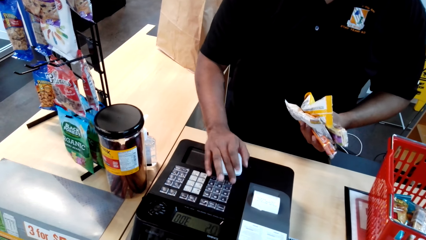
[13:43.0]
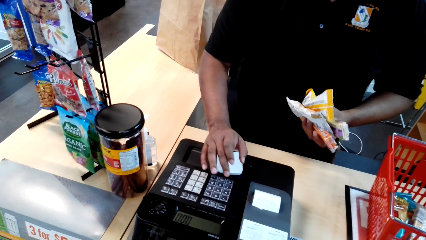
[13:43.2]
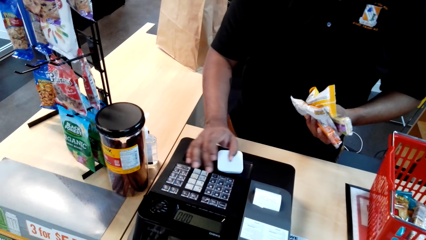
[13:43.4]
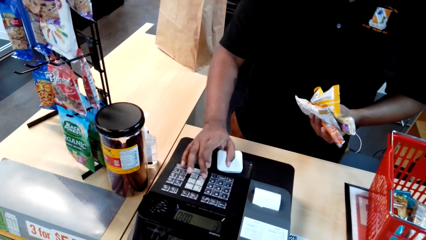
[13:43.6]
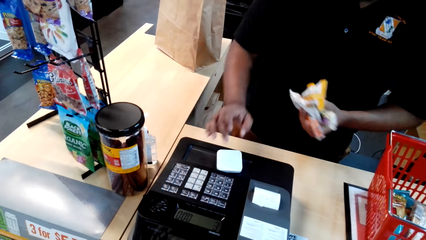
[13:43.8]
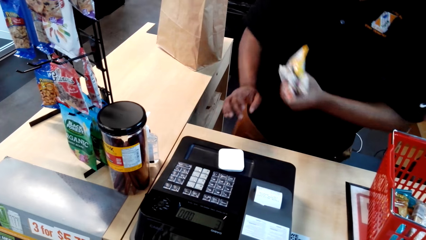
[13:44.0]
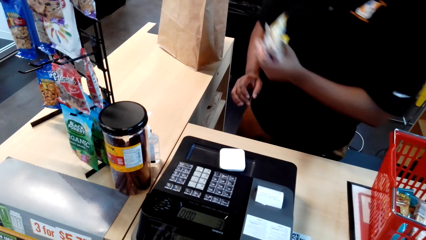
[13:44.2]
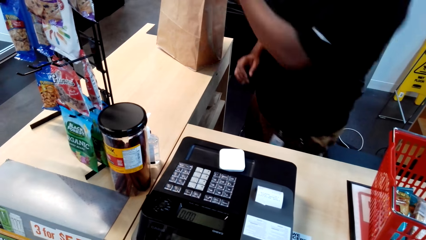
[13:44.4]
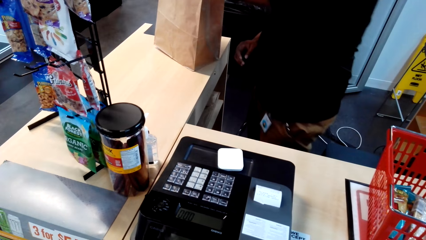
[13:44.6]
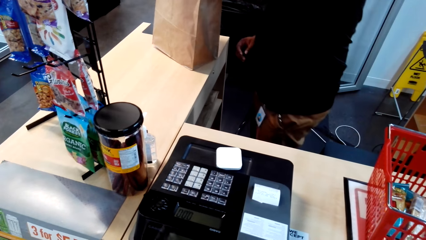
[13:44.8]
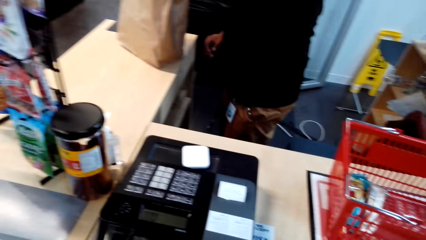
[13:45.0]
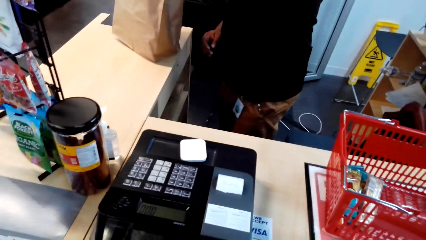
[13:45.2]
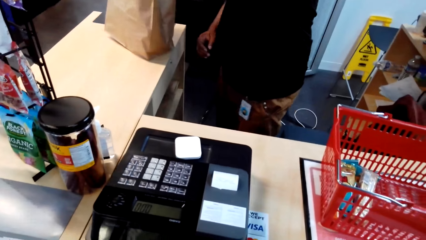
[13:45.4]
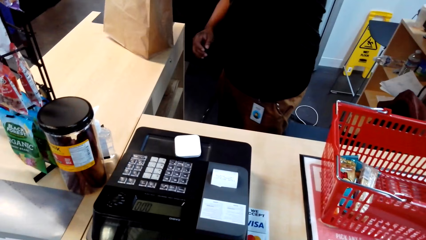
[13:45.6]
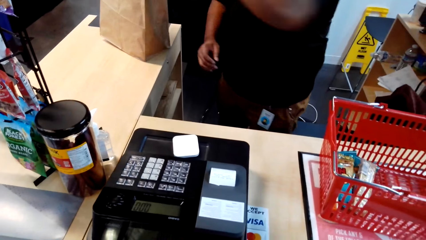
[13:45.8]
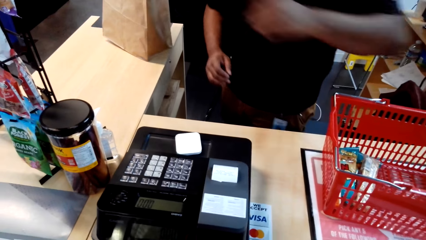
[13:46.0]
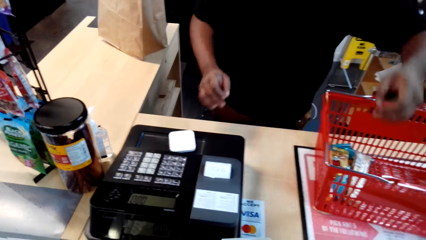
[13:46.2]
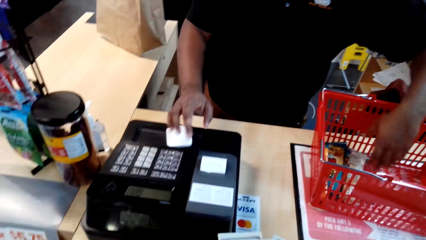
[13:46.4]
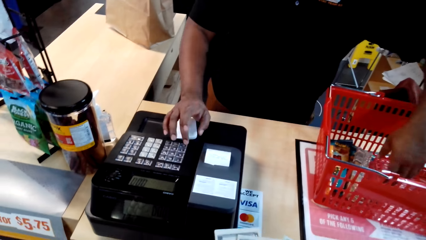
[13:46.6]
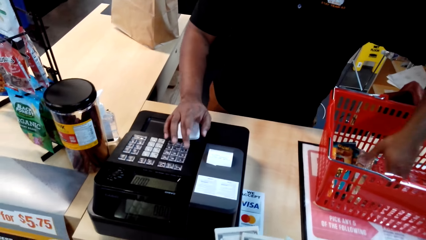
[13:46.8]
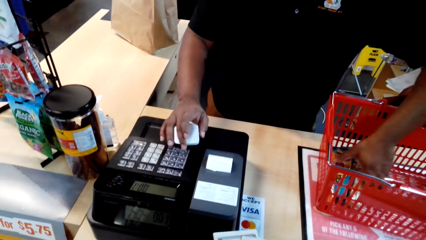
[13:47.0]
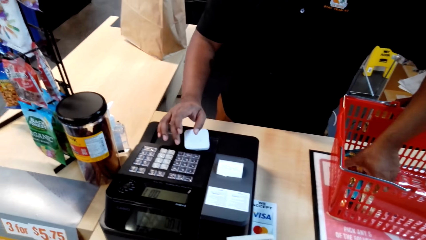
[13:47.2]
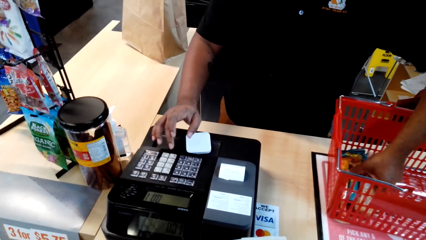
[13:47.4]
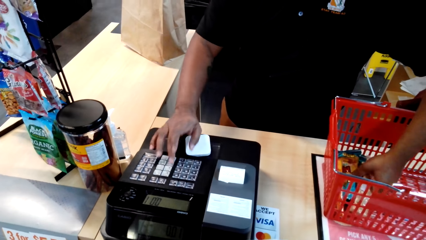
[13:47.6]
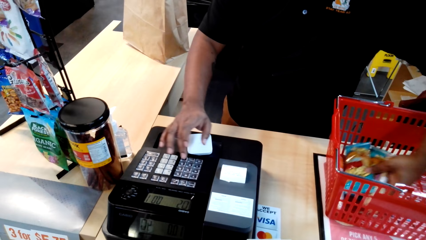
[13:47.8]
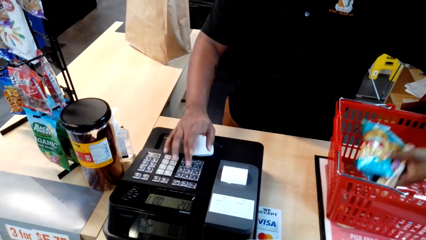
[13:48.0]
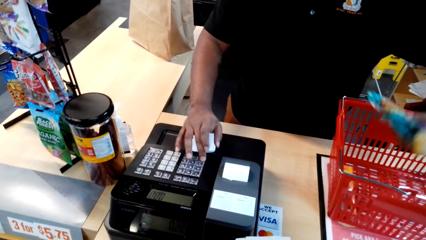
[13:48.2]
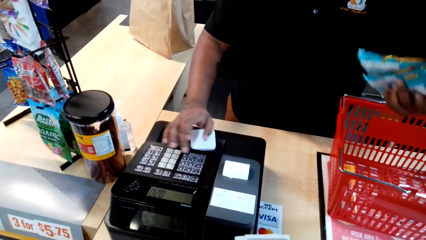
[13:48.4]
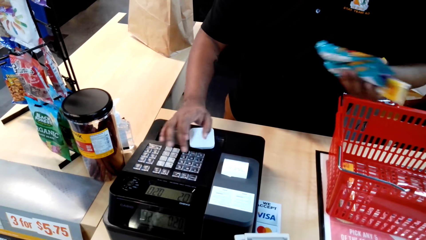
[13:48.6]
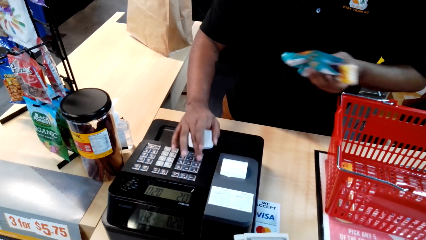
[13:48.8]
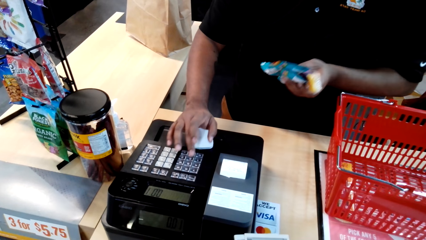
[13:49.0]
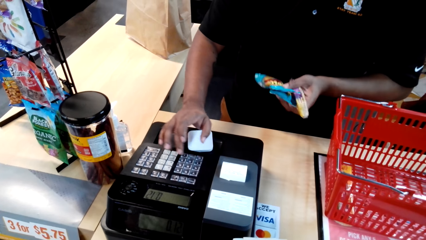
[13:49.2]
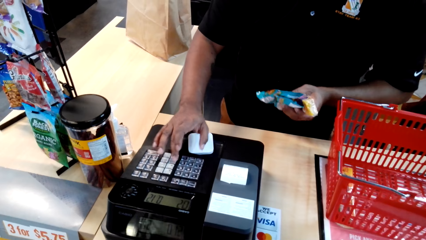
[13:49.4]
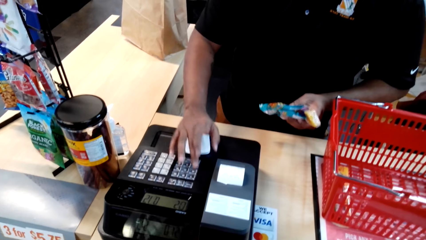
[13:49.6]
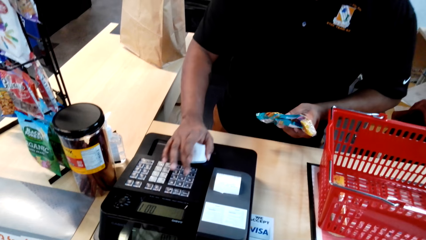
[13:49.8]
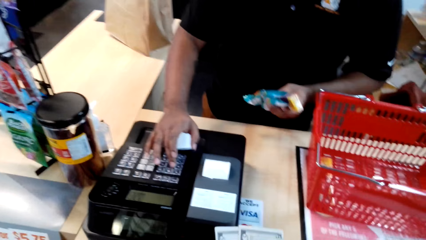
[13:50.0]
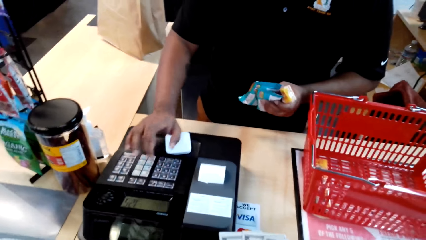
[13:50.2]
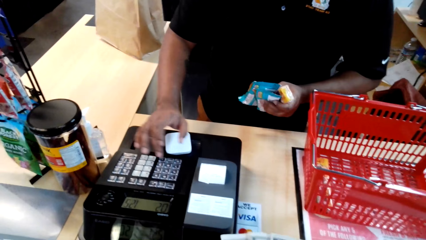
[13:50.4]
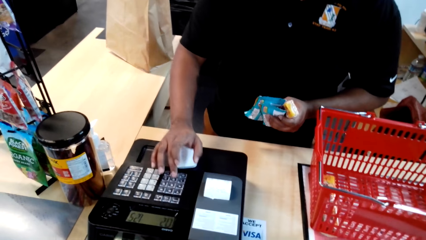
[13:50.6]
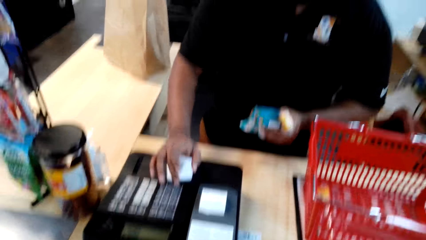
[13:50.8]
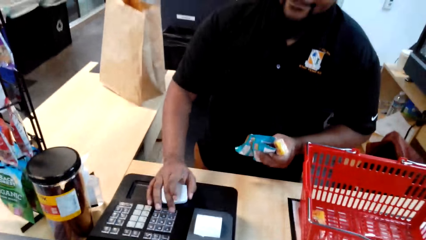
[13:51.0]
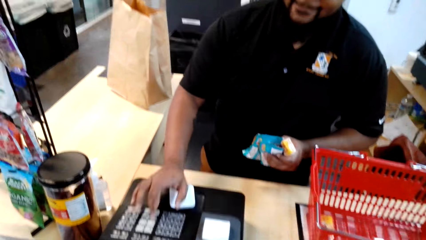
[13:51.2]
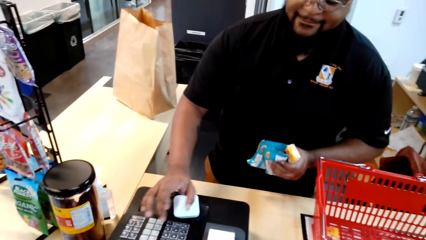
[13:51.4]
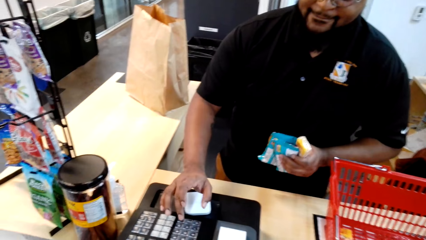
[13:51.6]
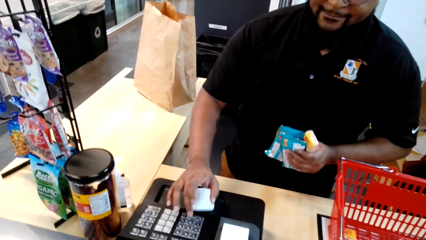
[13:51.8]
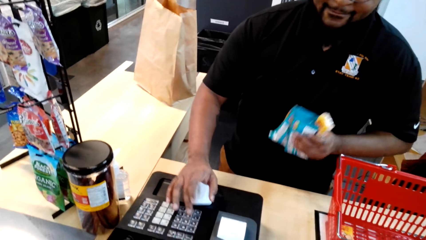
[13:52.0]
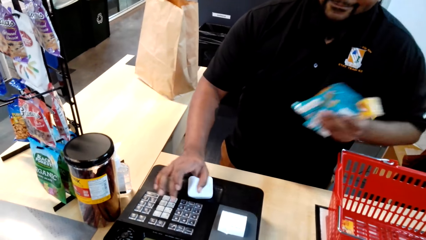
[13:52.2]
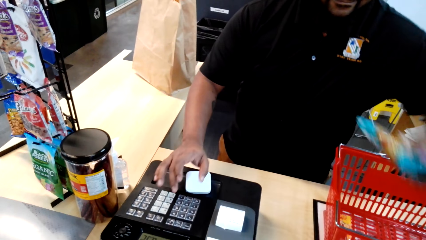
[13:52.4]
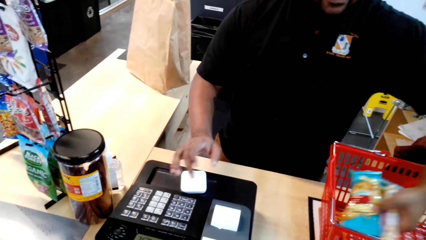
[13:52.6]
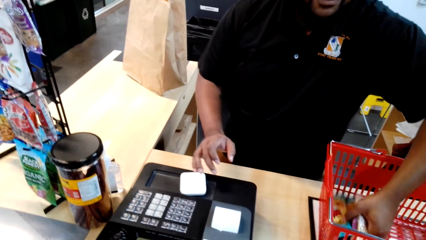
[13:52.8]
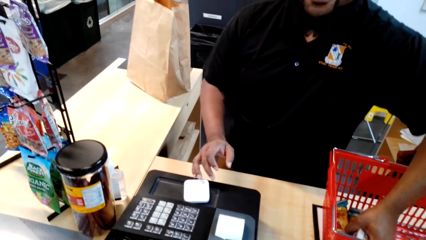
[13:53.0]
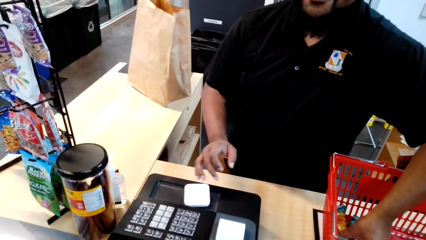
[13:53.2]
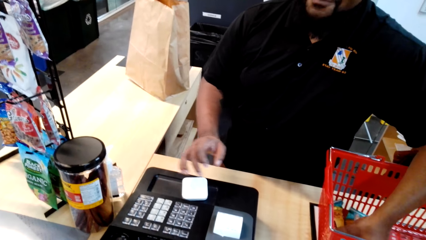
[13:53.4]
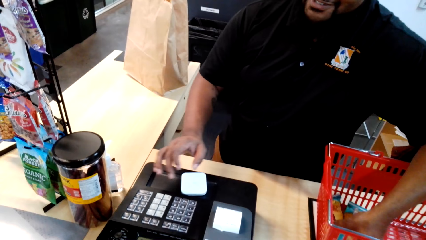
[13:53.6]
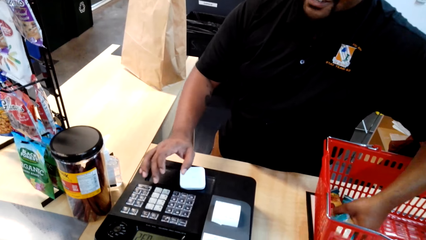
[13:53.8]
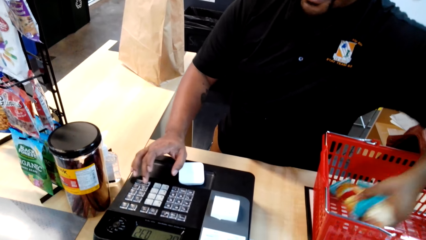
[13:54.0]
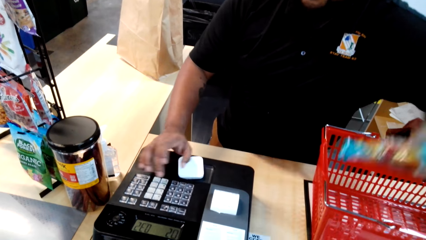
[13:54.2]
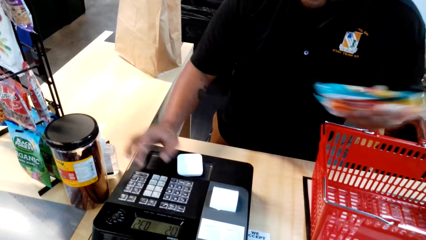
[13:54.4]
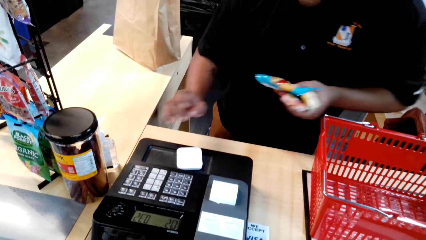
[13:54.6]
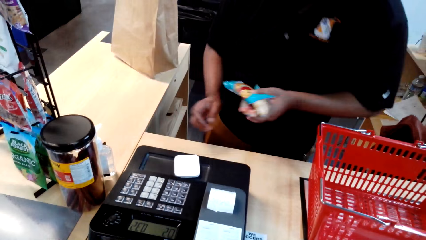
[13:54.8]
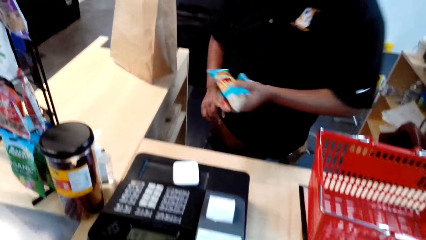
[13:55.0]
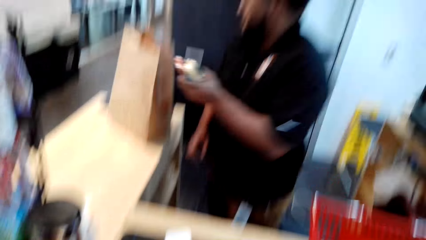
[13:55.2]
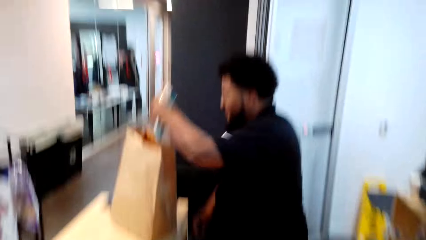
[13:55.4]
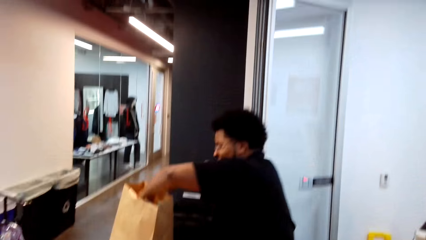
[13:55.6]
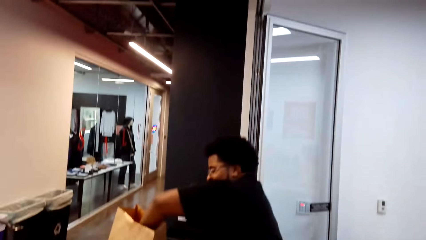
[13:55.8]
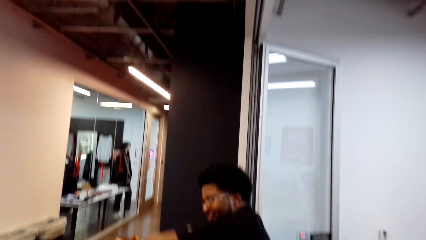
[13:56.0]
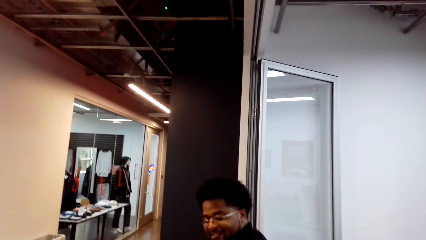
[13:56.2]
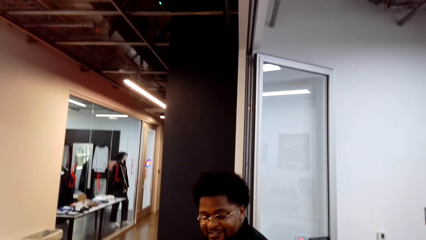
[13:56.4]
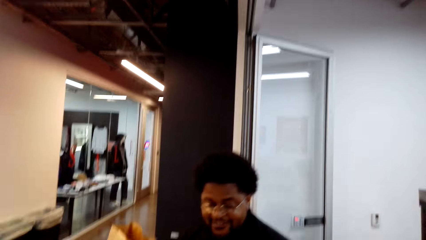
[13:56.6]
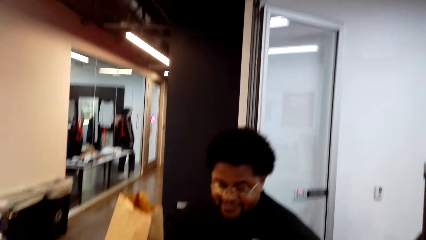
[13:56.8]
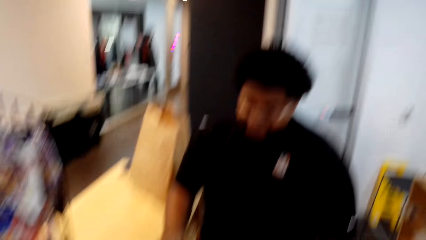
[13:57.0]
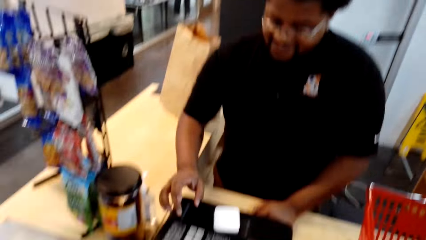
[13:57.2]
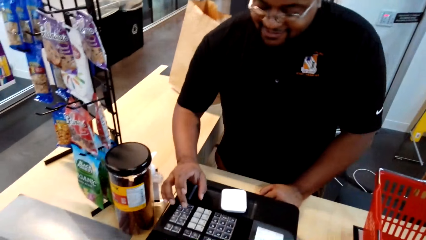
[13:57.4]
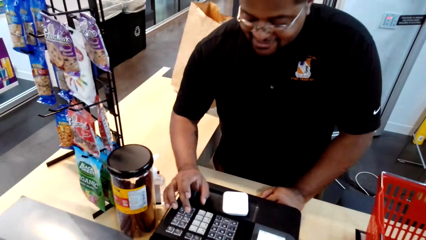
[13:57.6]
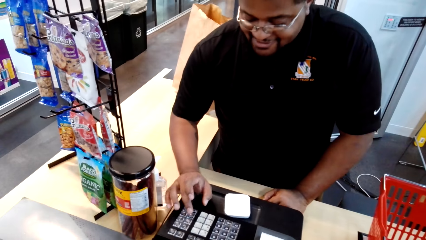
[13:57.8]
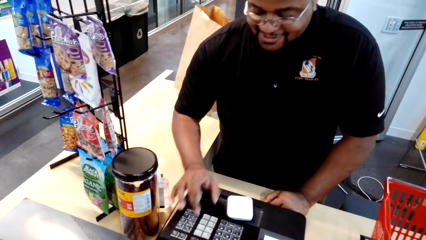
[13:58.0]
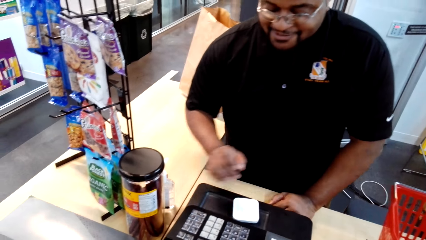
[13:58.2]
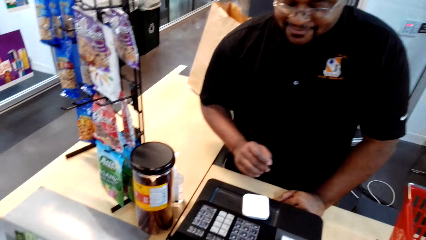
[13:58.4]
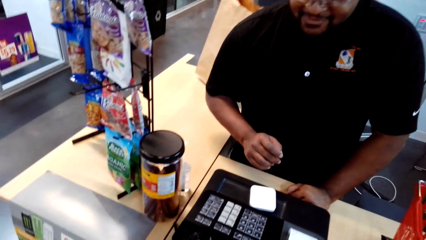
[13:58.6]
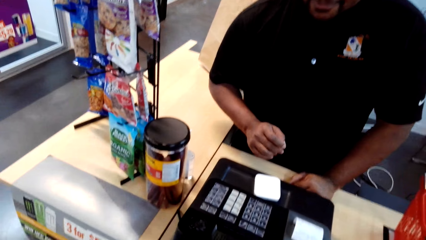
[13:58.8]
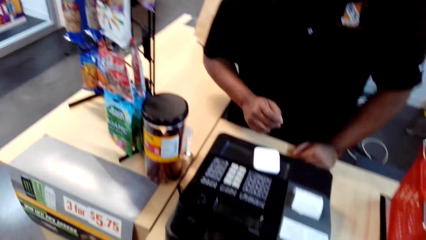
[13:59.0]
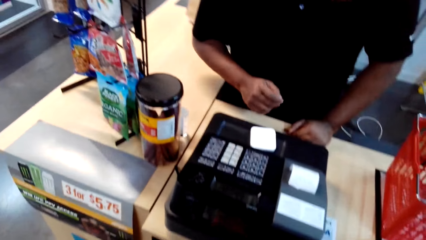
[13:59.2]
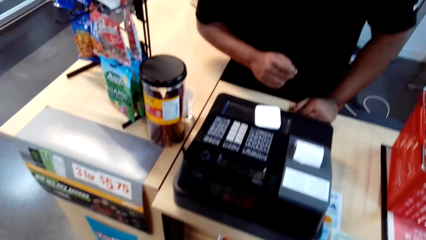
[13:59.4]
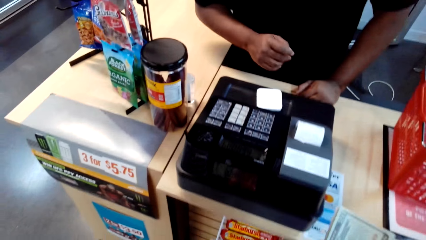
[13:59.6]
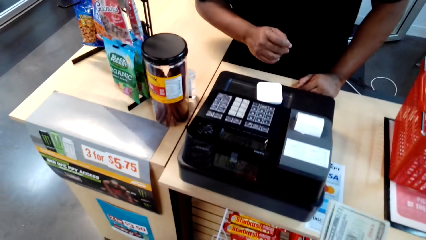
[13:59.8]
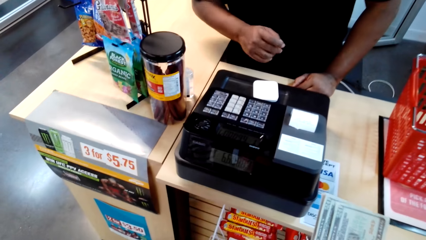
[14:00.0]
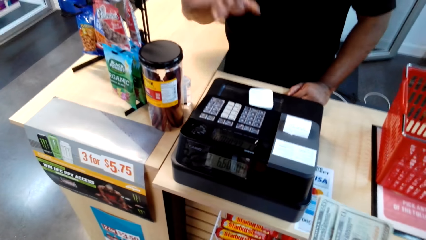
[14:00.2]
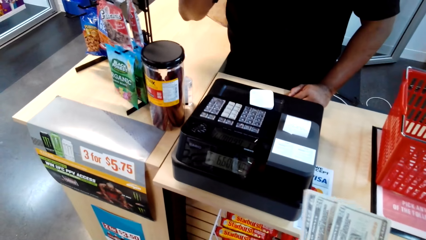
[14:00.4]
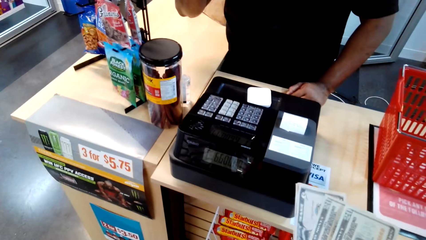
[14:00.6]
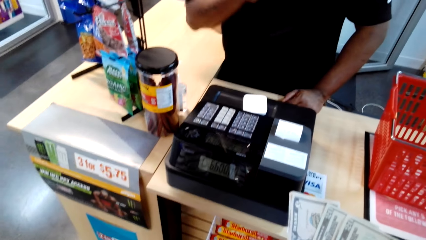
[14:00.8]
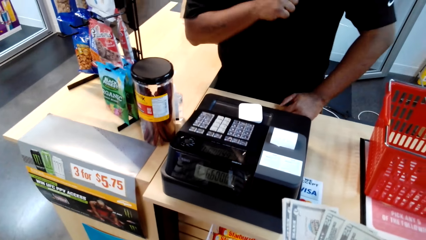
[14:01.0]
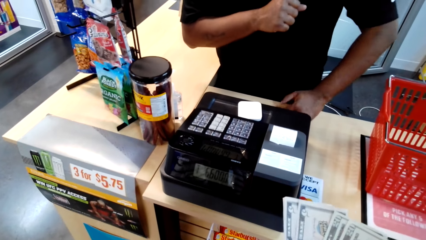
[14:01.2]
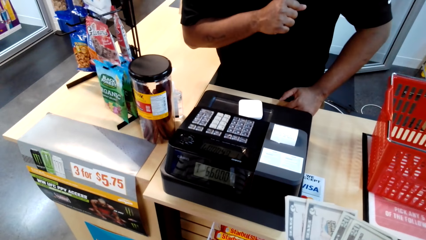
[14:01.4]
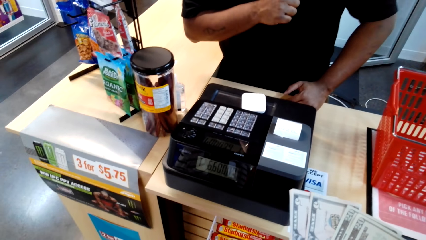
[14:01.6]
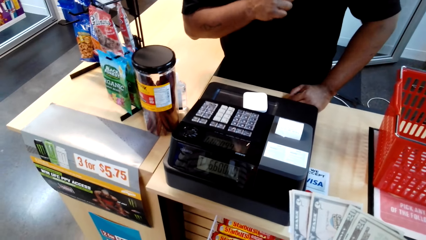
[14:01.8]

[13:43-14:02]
A man moves towards the counter. The man removes the packets from the shopping basket and operates the cash register. The man places the packets in the shopping basket and talks to the camera wearer. The man removes the packets from the shopping basket, moves towards the shopping bag and places the packets in the shopping bag. The camera wearer talks to the man. The man moves towards the counter and operates the cash register. The camera wearer talks to the man. He counts the money in his hand.
